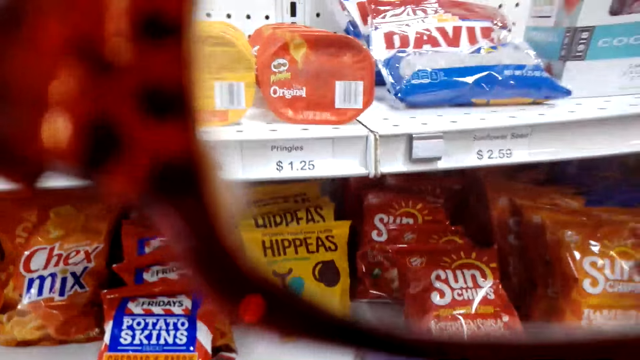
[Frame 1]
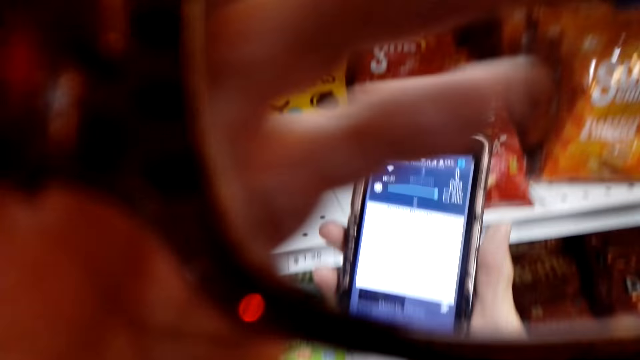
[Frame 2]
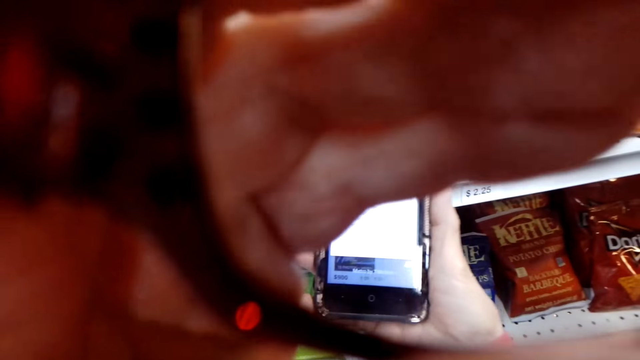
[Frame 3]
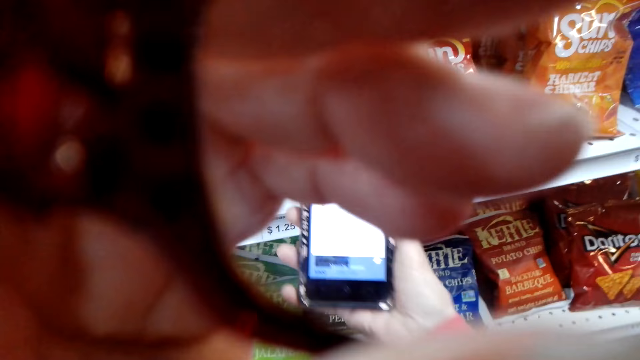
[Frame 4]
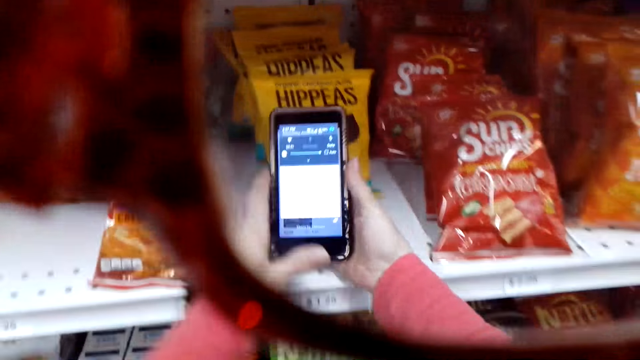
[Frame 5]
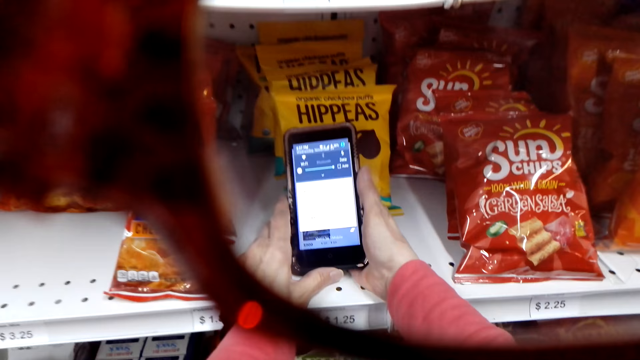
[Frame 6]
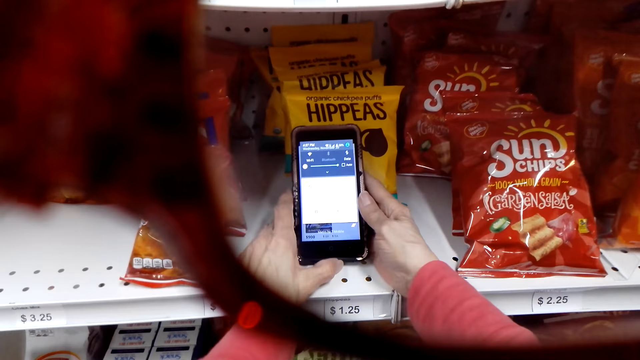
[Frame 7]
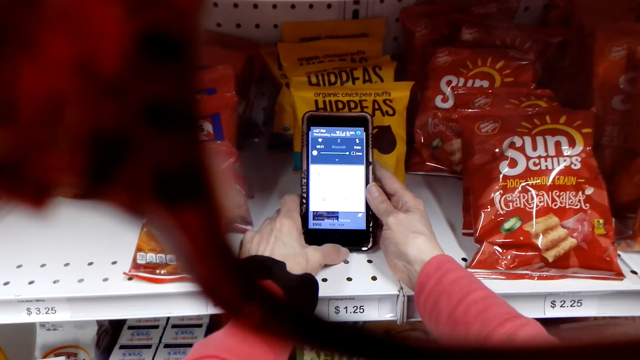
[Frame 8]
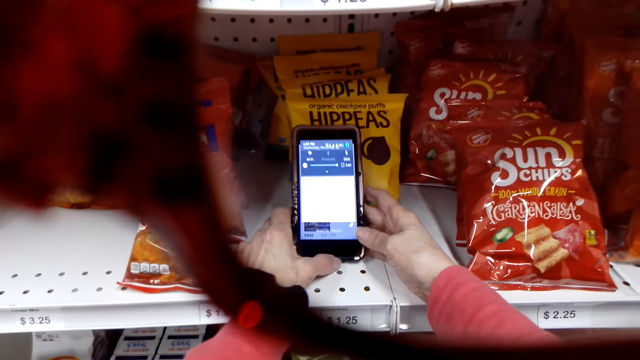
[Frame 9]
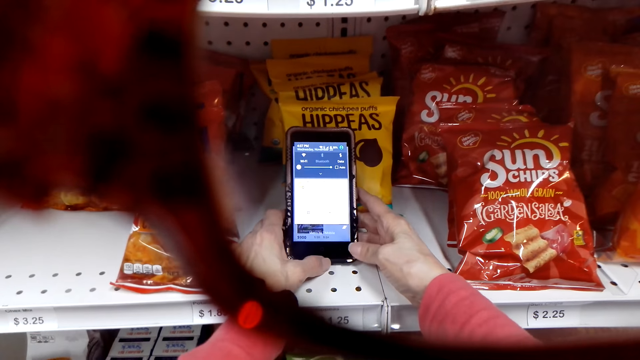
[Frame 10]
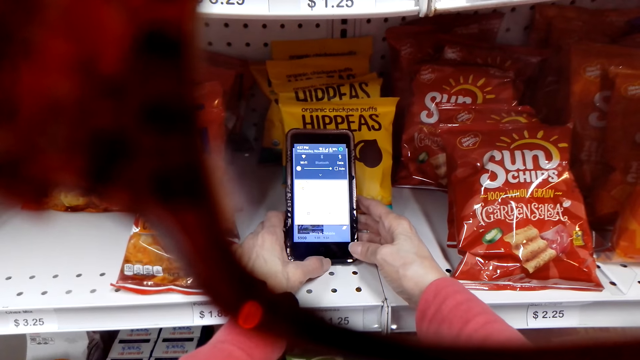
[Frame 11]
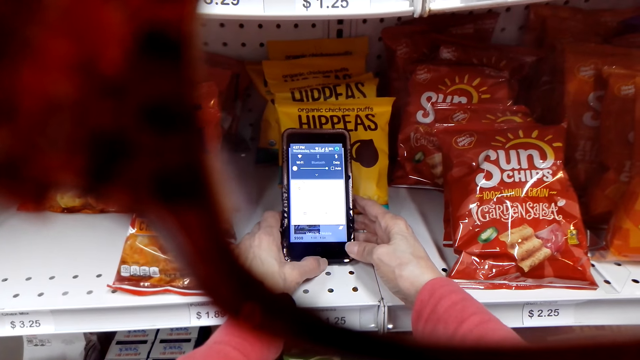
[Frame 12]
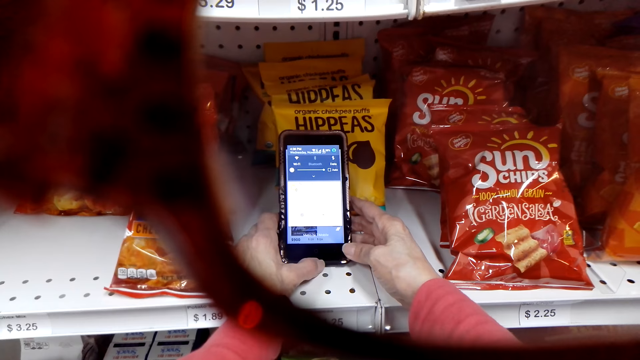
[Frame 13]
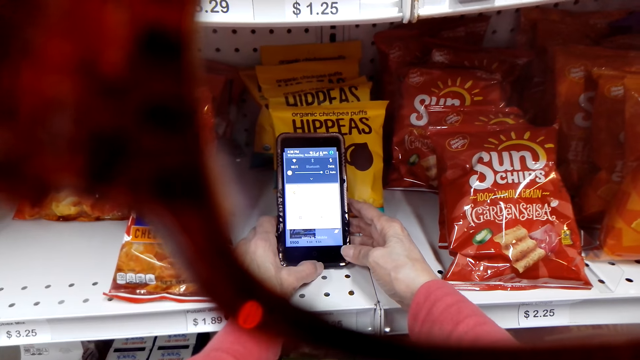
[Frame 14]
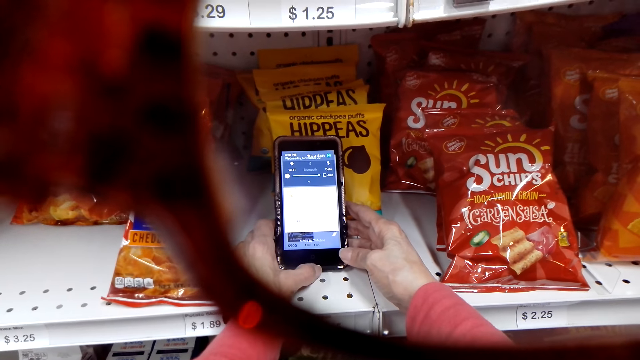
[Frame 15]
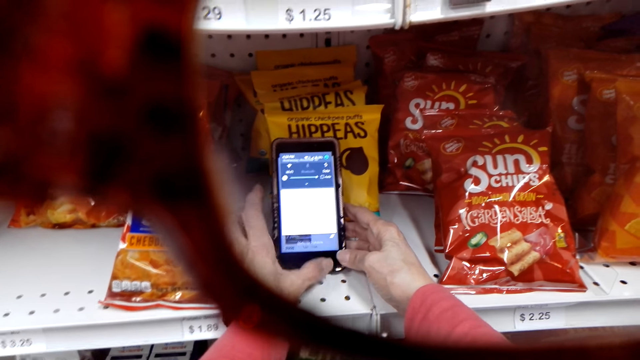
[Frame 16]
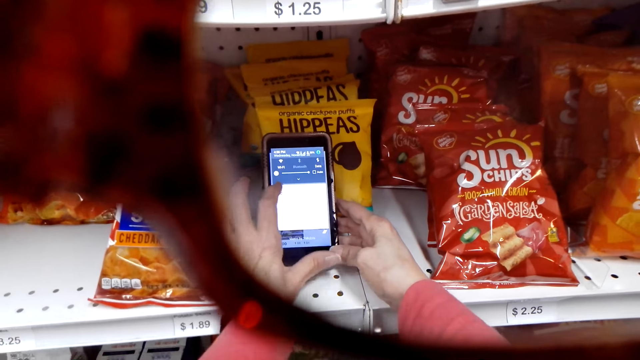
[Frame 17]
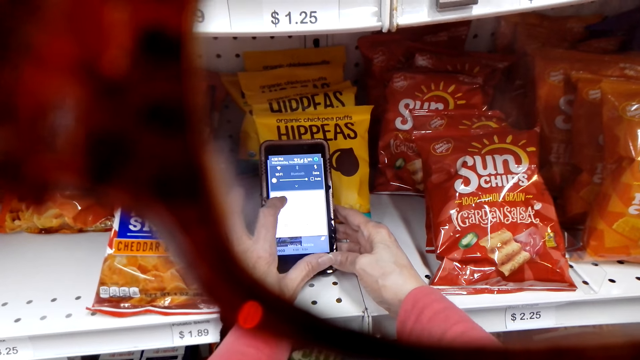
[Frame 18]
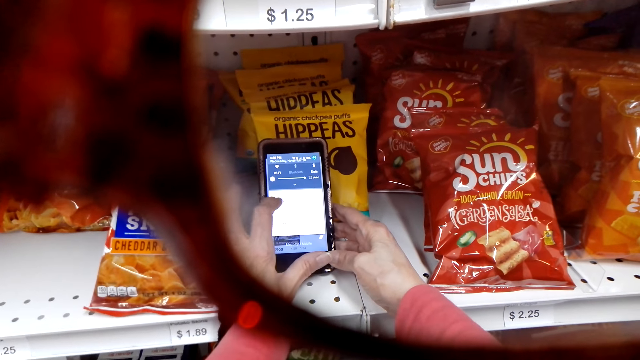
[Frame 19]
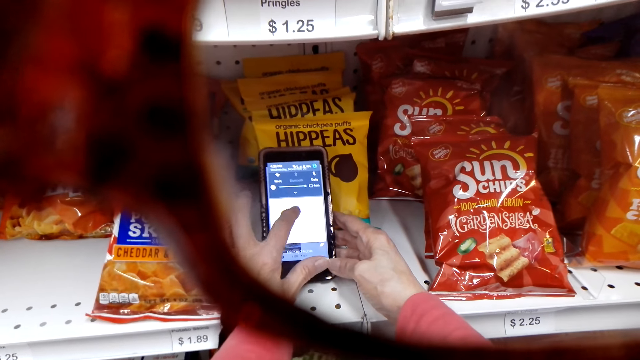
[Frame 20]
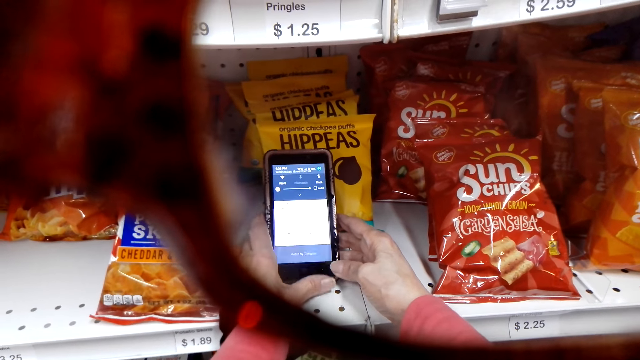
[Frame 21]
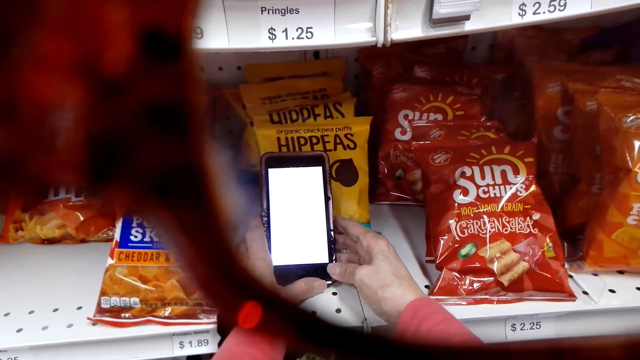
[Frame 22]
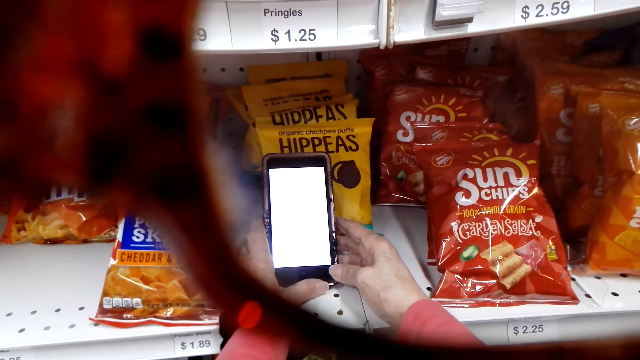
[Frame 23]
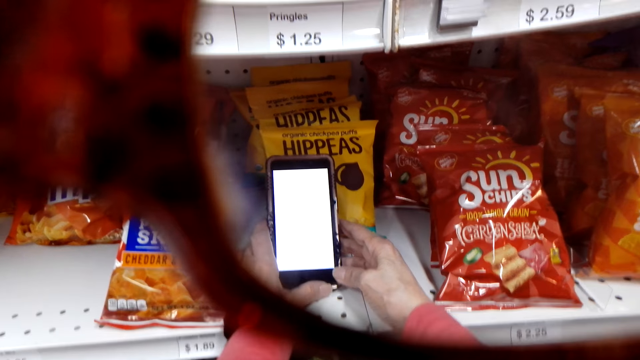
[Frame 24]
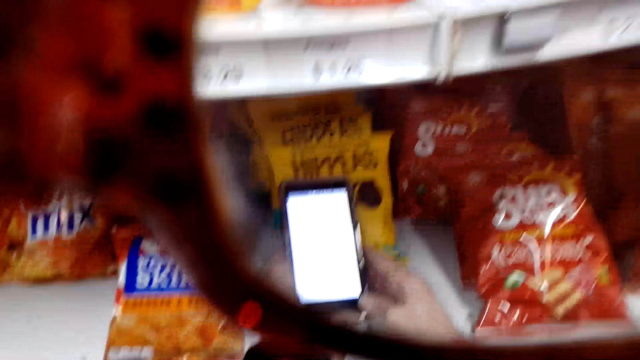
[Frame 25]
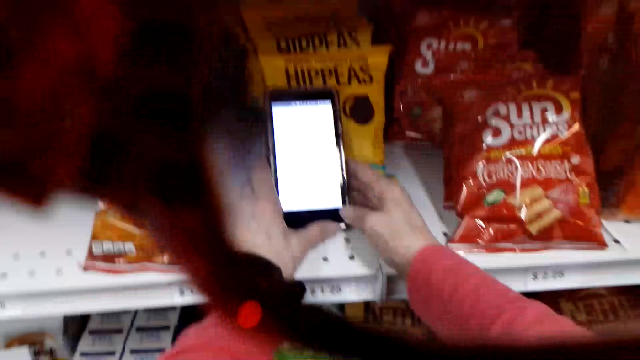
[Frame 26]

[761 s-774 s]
The camera wearer uses their phone. They talk in the store.

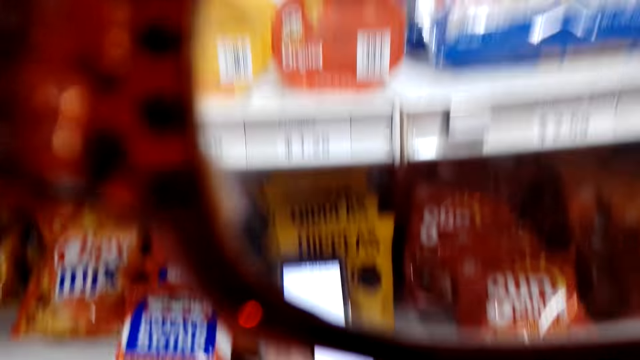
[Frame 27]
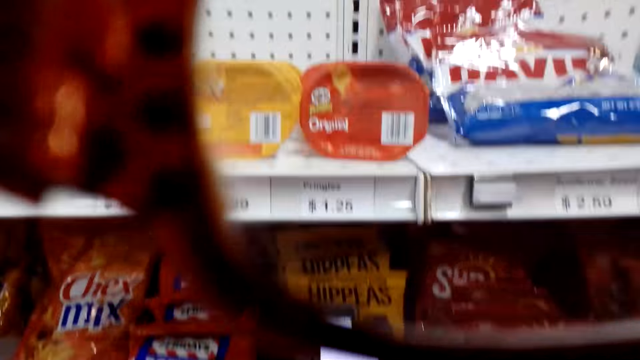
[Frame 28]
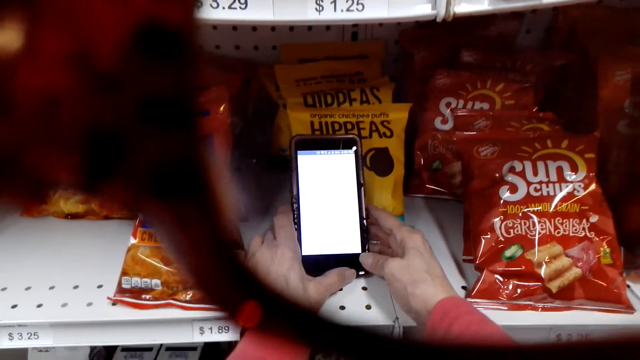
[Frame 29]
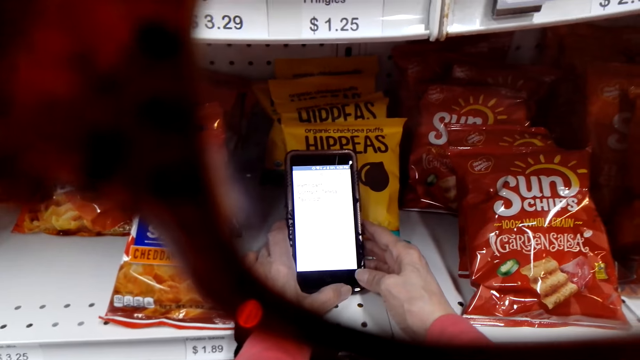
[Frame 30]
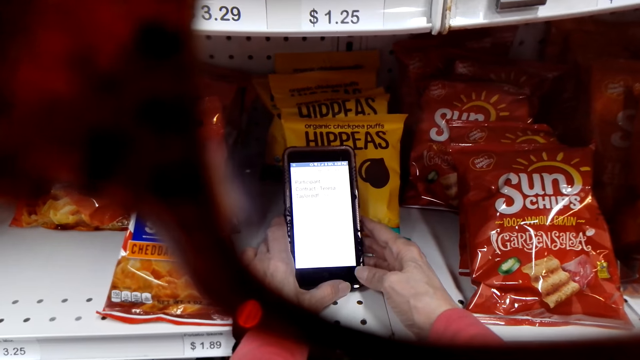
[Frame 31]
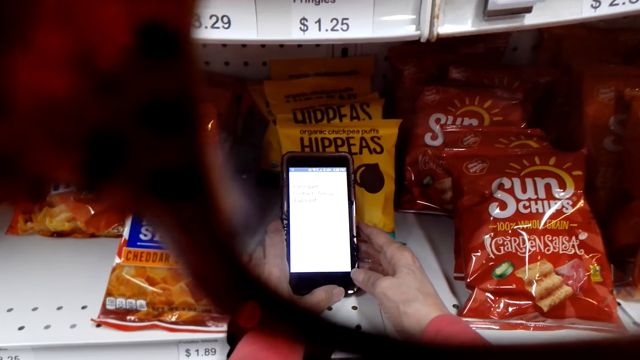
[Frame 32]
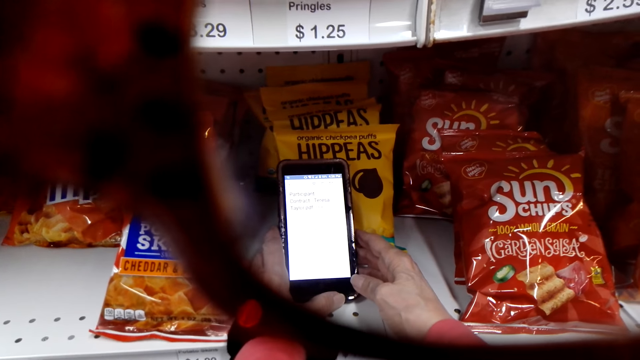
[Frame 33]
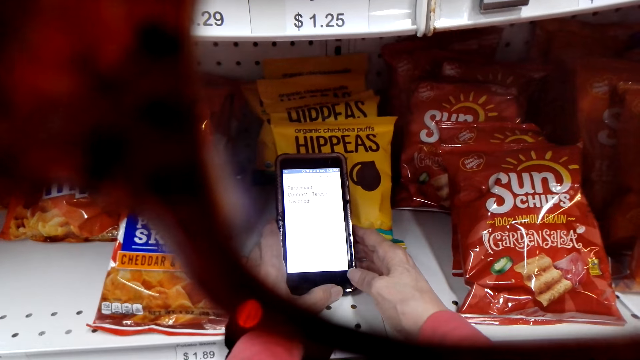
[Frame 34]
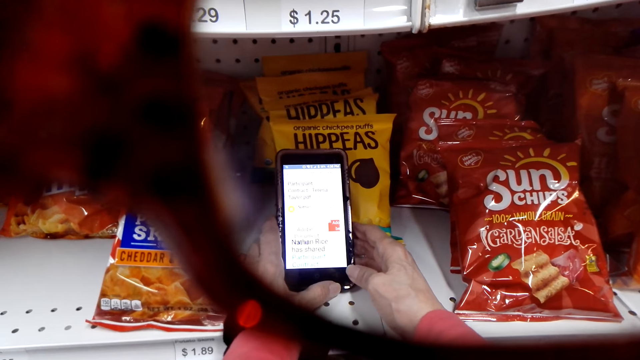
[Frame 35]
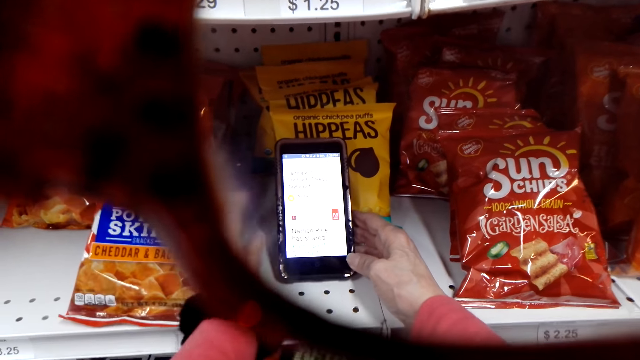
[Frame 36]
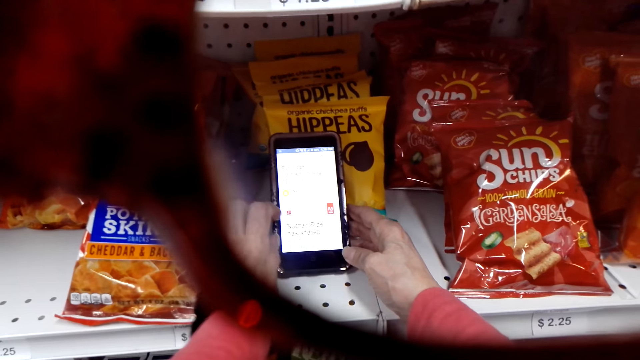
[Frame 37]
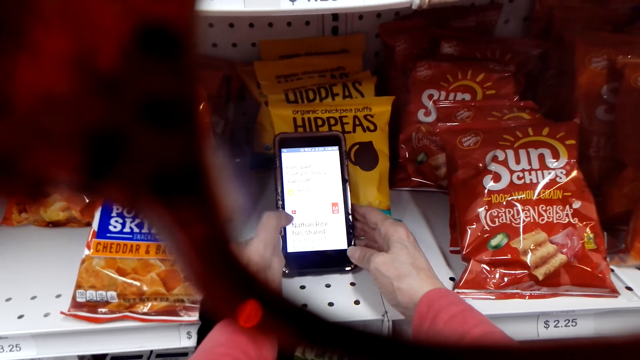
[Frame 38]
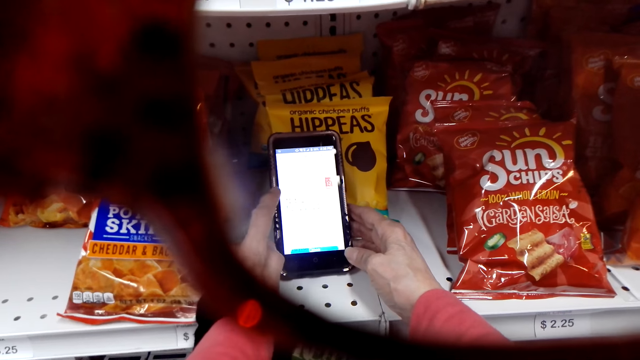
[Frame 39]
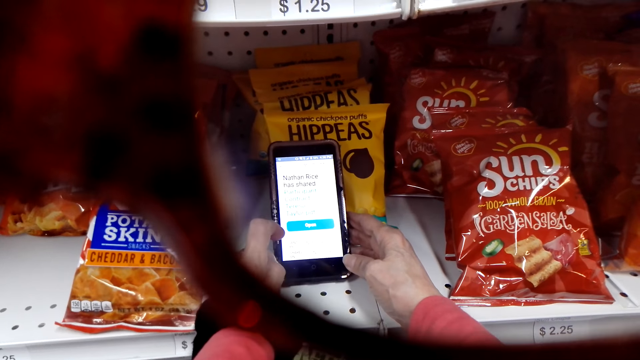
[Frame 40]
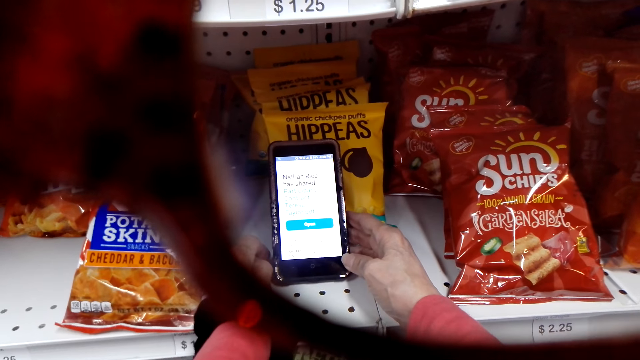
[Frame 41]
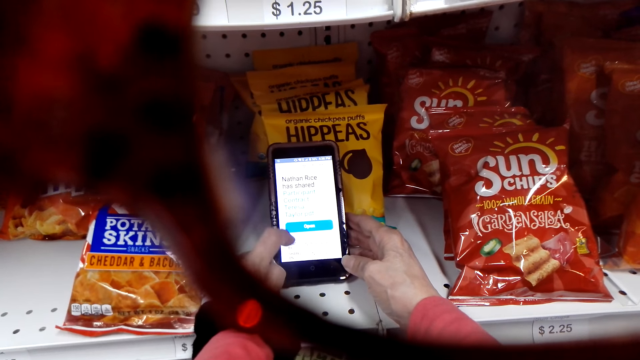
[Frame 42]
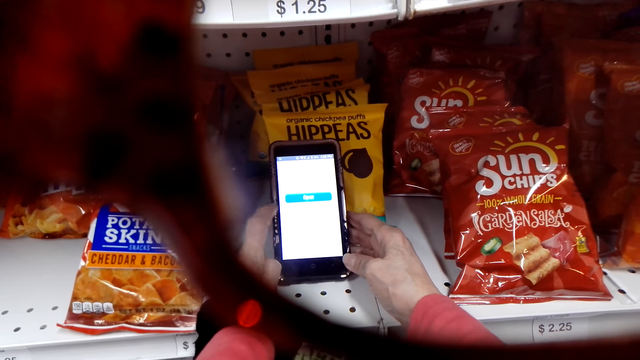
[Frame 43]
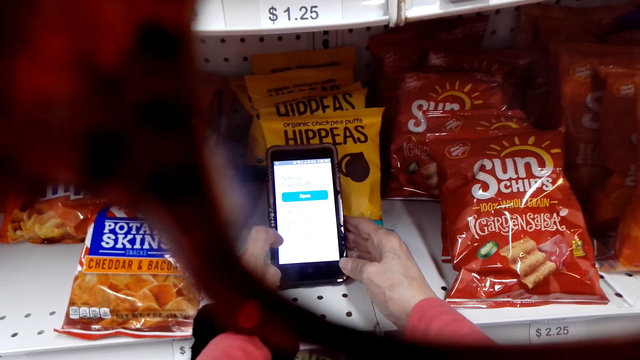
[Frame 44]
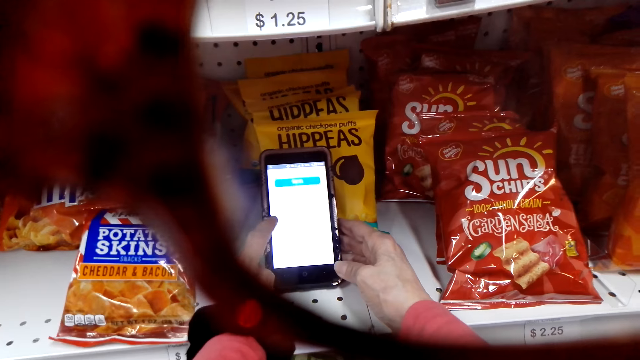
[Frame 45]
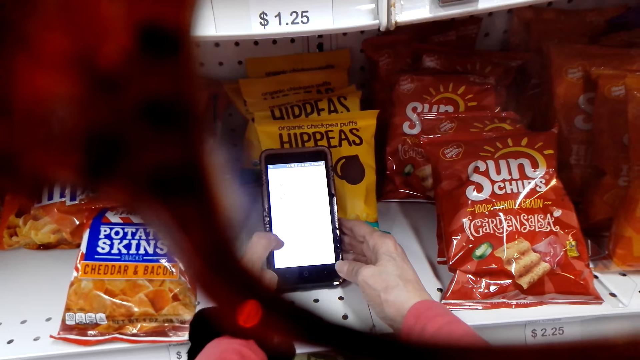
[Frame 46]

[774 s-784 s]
Someone else talks in the store.
